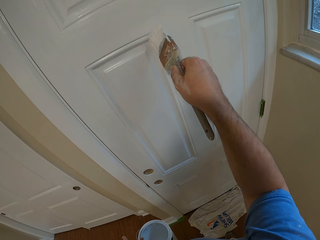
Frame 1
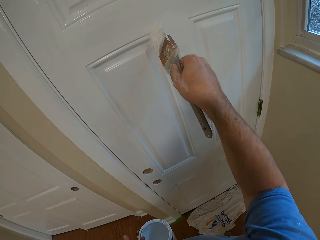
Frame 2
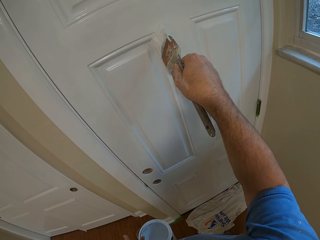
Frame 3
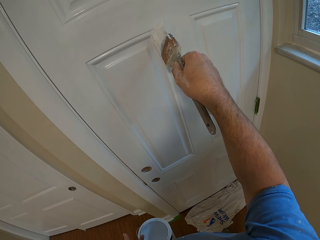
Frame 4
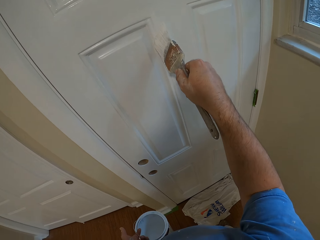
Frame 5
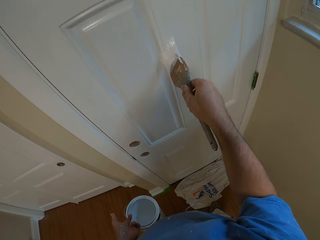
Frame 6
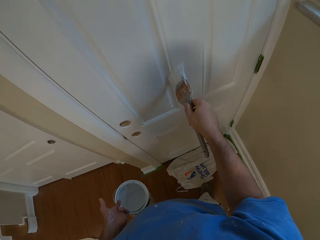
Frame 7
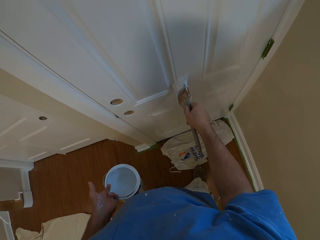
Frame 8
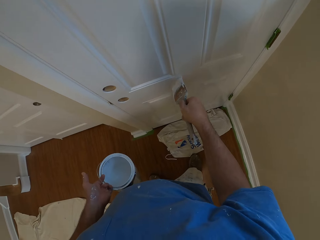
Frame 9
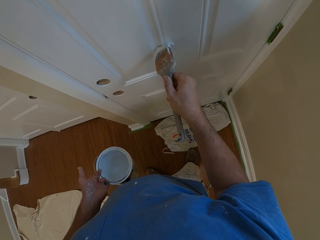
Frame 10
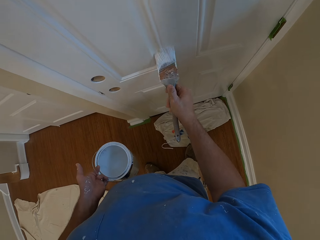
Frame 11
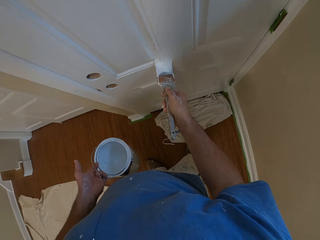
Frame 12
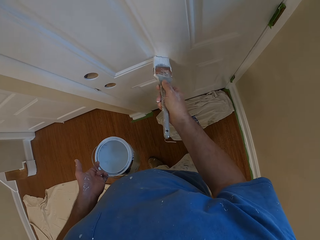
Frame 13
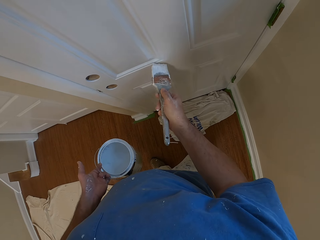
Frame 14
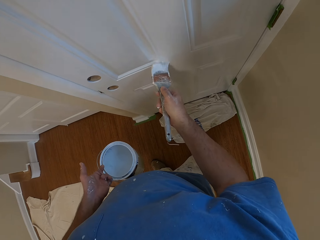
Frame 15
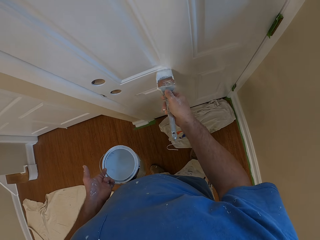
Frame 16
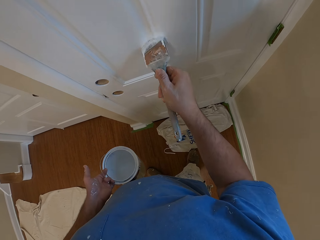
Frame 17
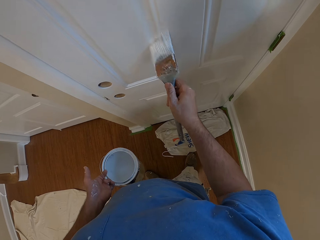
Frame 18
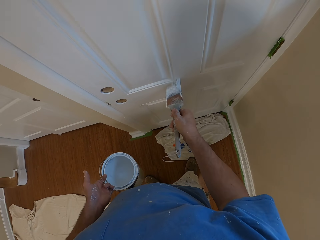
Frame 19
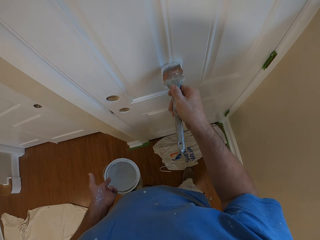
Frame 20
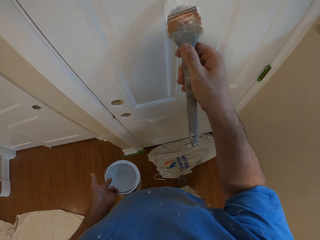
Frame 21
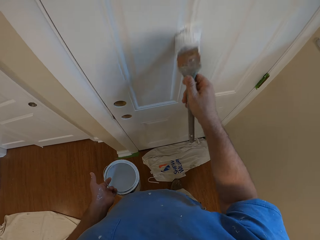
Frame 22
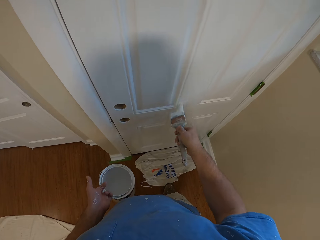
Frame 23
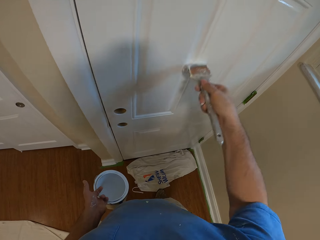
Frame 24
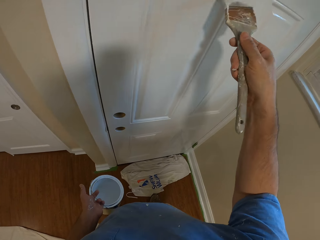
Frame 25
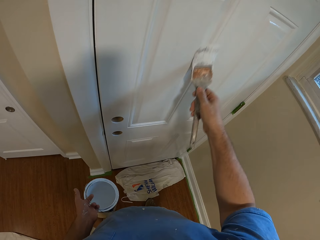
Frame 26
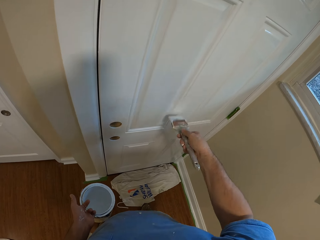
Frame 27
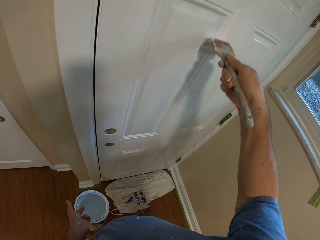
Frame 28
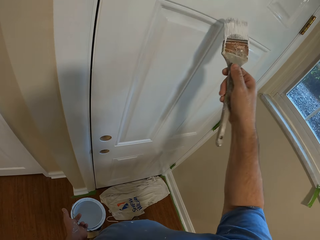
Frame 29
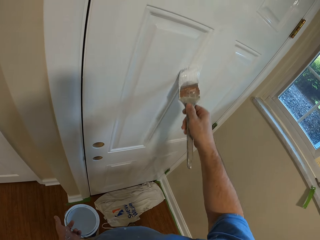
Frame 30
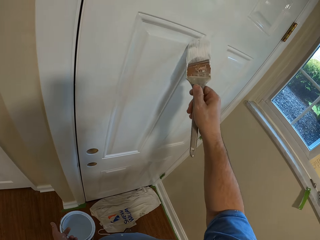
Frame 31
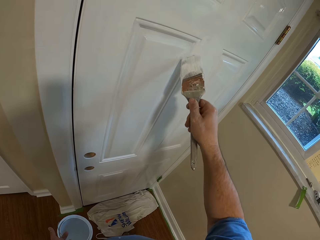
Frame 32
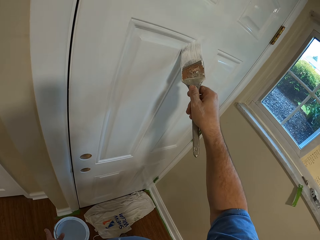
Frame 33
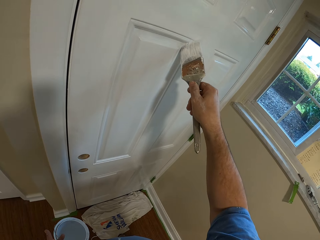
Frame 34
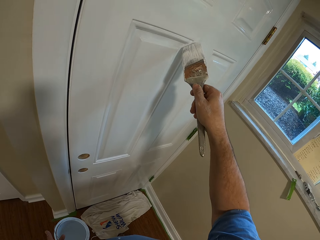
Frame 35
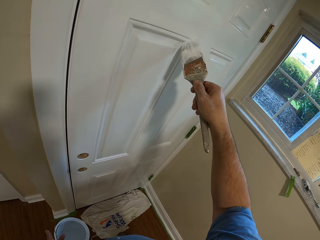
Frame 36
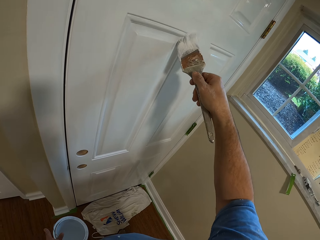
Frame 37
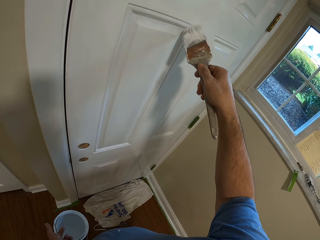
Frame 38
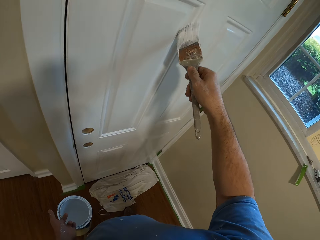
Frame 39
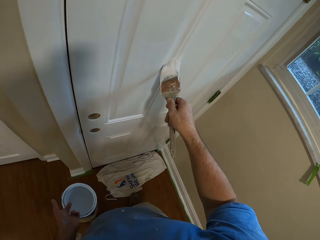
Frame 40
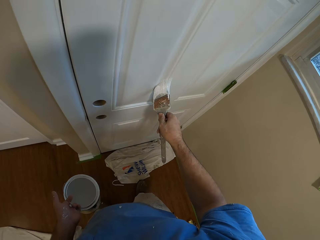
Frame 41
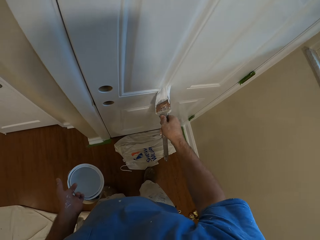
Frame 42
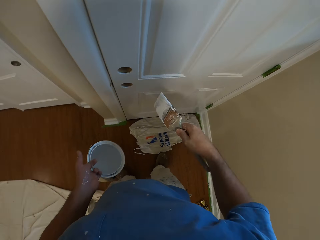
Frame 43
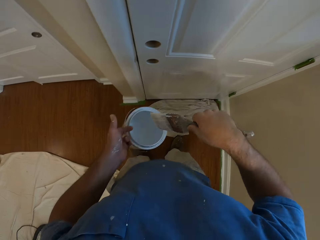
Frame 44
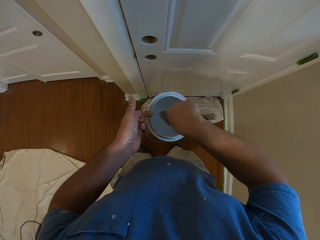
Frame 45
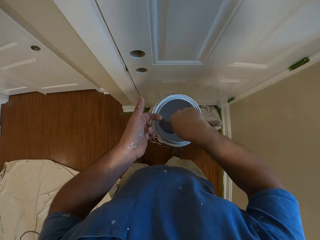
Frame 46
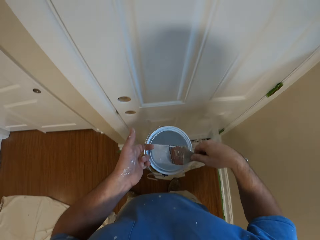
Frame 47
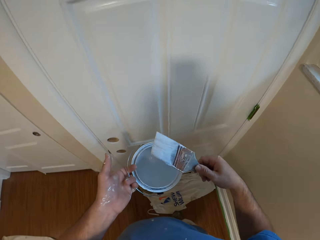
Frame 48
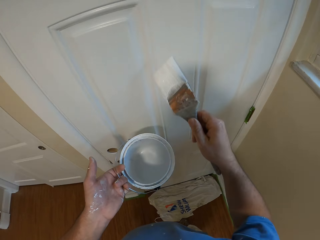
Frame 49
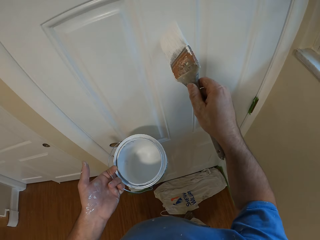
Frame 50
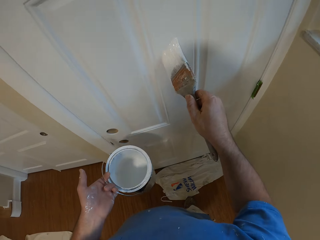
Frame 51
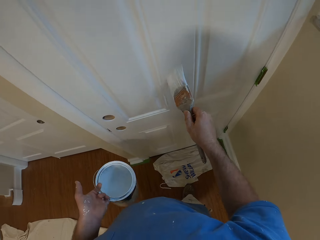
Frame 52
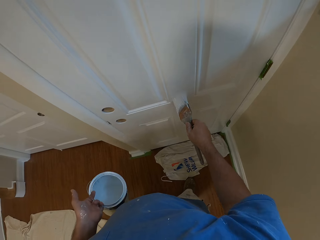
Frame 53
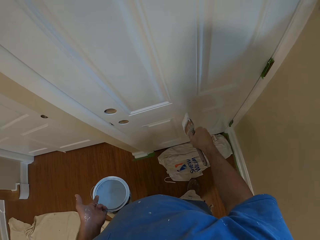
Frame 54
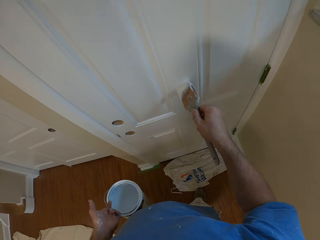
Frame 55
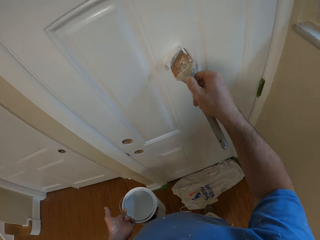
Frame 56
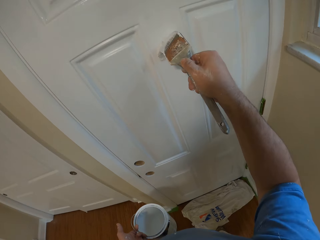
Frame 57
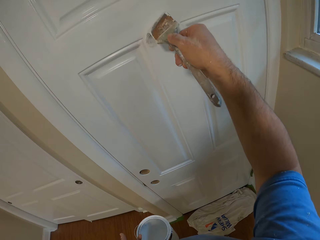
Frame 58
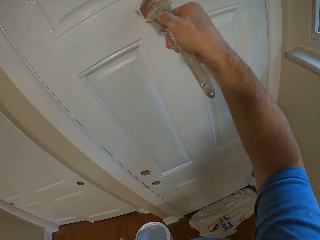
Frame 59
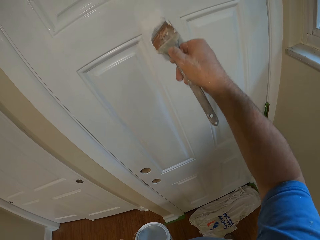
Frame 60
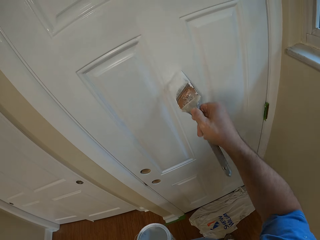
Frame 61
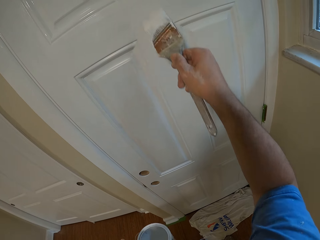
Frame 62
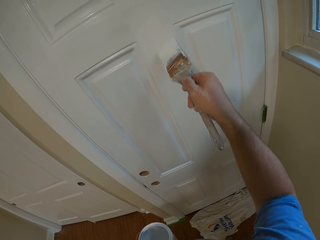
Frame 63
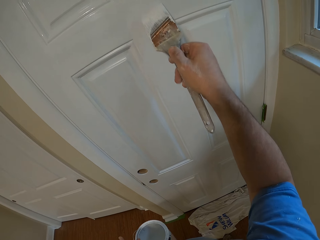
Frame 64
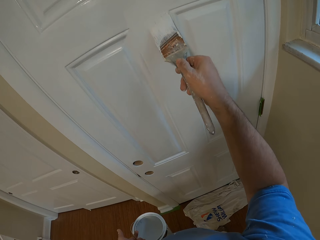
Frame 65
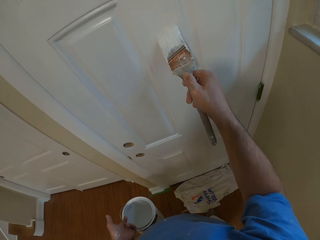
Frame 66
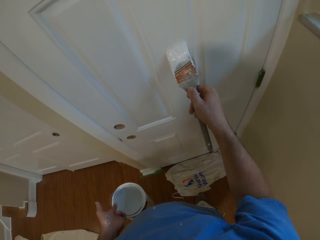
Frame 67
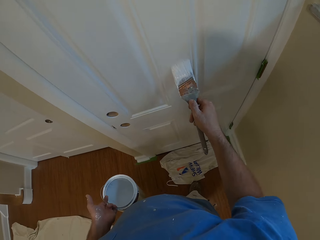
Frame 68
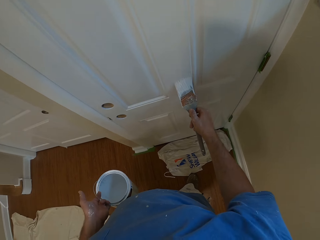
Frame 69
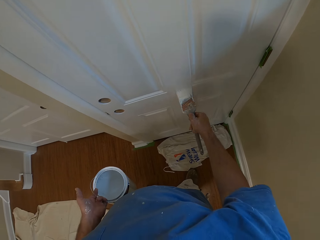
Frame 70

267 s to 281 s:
The camera wearer dips the brush inside the paint container. They paint the door with the brush.

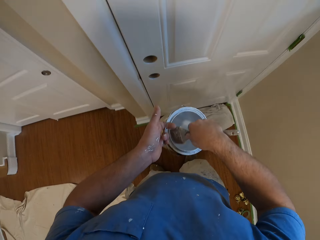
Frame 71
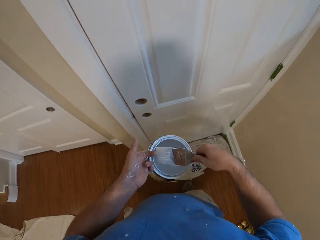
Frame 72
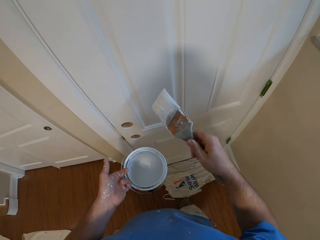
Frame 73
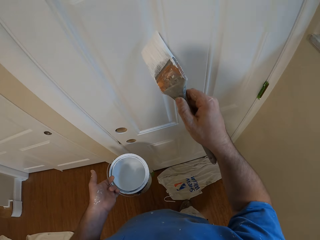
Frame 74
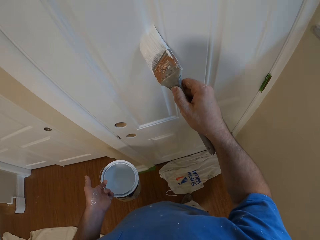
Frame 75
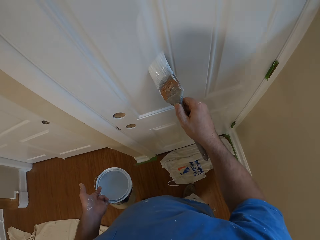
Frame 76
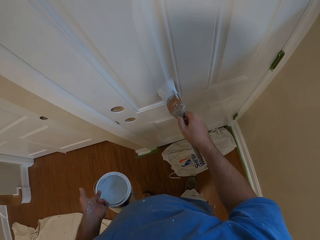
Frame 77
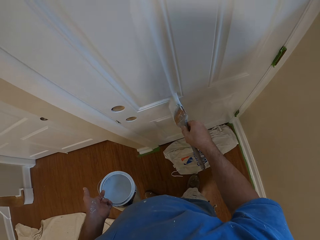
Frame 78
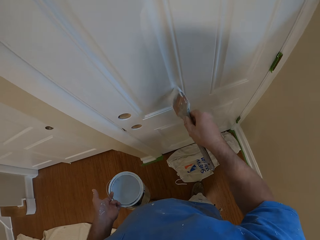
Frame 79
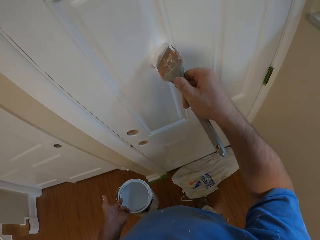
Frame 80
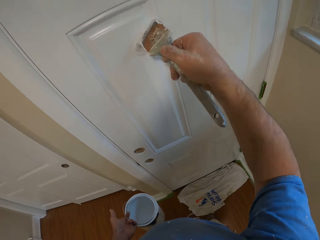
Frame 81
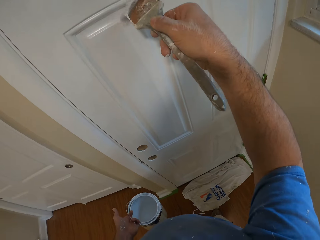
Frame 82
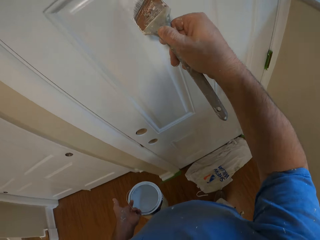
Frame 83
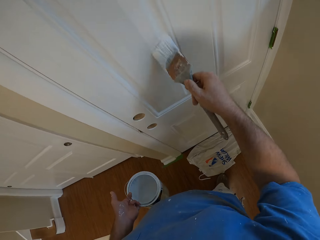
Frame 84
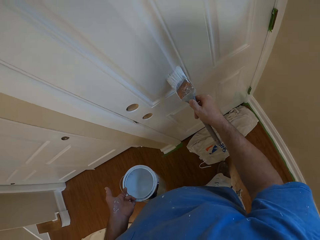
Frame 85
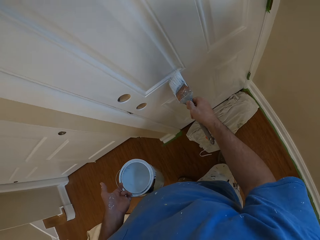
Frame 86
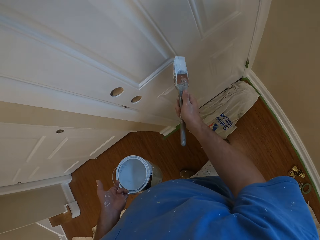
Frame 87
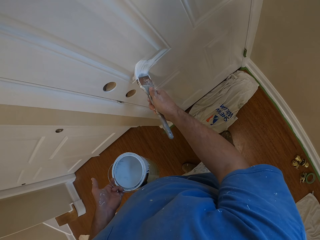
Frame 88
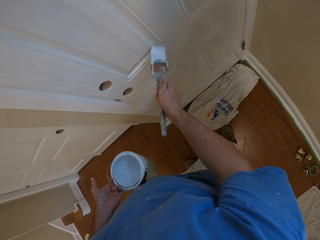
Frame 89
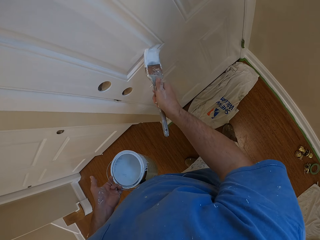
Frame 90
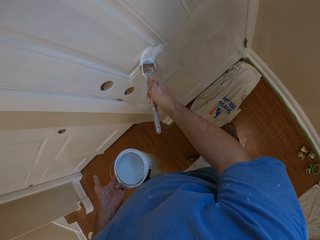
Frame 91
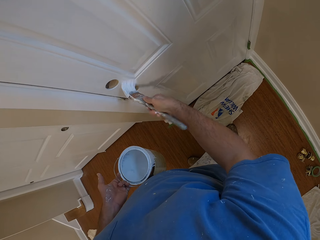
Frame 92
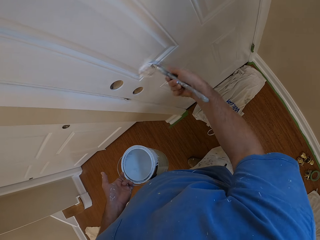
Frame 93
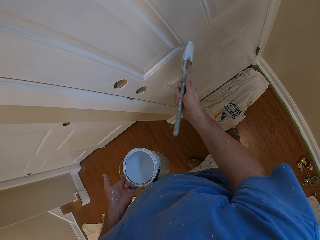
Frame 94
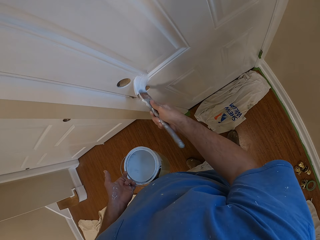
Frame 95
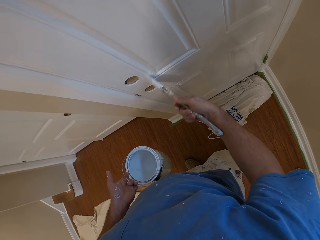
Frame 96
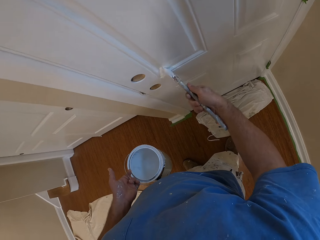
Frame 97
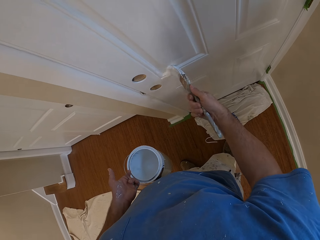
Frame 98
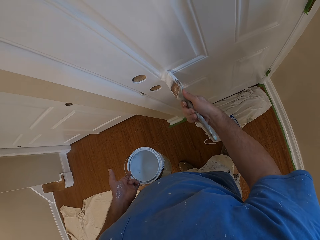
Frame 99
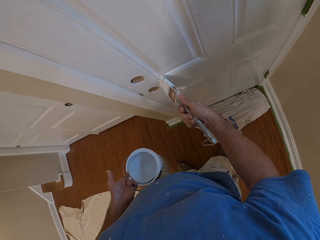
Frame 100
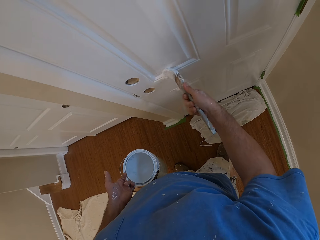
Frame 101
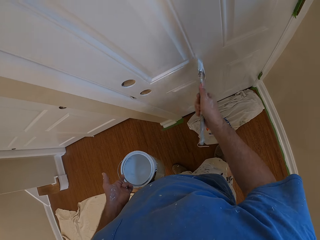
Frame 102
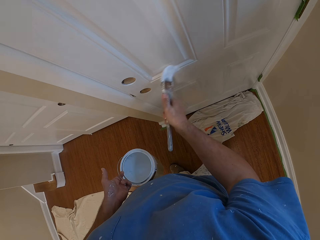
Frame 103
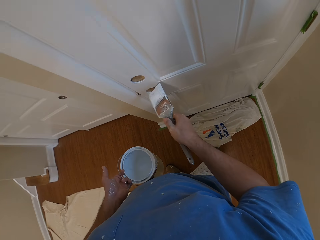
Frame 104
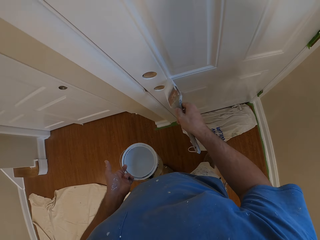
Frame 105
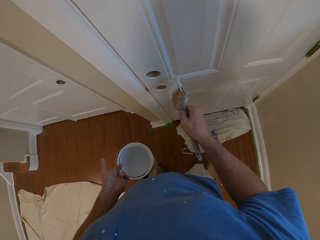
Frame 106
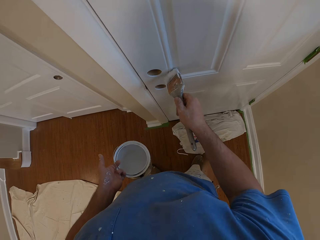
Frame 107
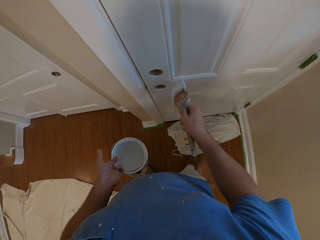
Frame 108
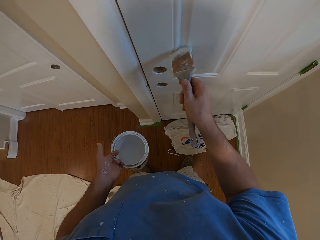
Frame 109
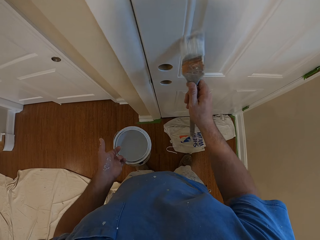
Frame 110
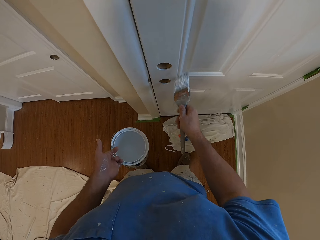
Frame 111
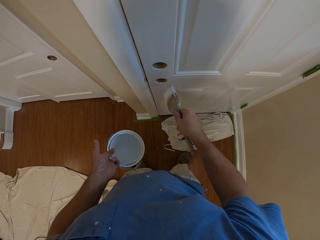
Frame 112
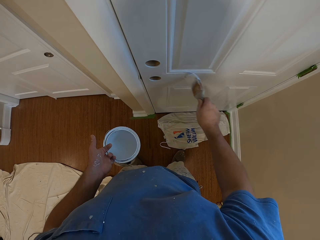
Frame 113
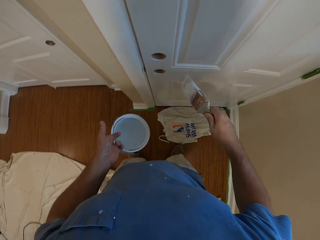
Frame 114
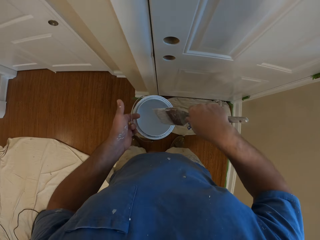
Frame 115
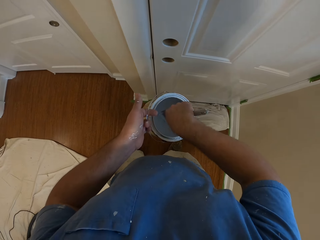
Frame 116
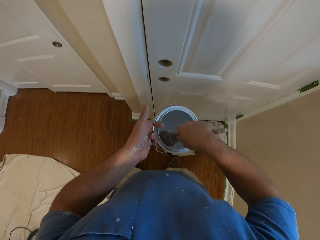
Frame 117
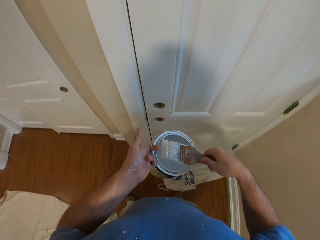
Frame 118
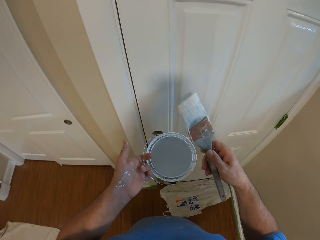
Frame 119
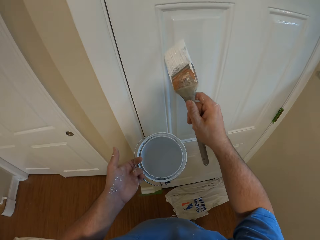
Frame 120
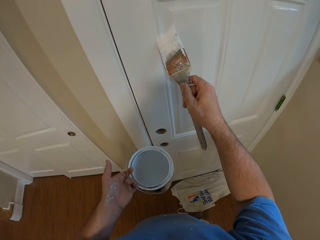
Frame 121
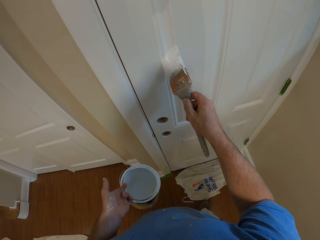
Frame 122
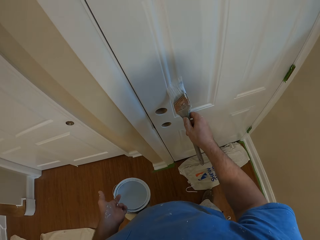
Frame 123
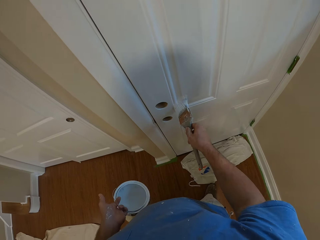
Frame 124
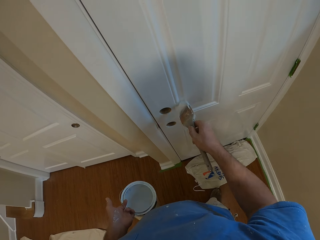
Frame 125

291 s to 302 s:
The camera wearer dips the brush inside the paint container. They paint the door with the brush. They dip the brush inside the paint container. They paint the door with the brush.
